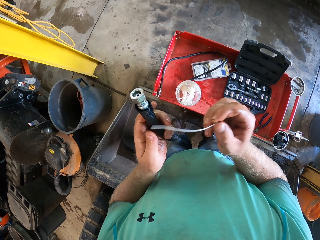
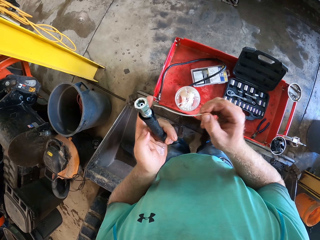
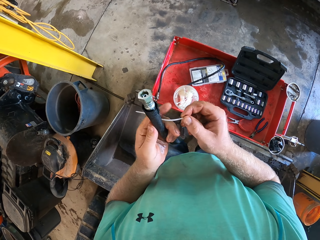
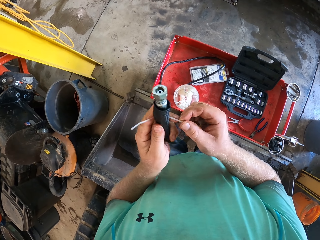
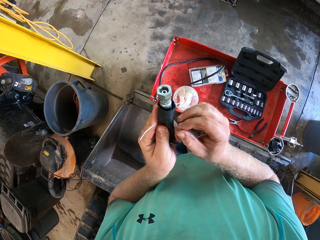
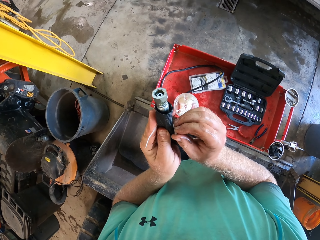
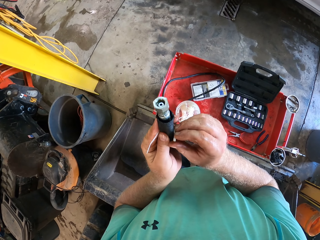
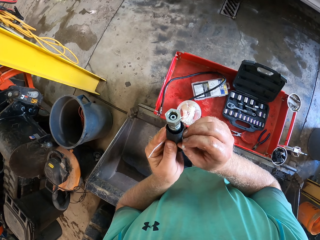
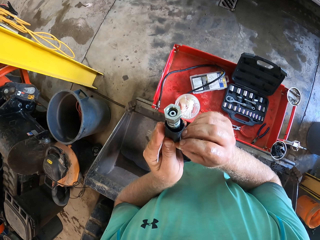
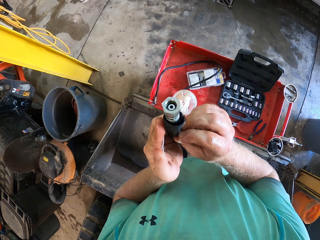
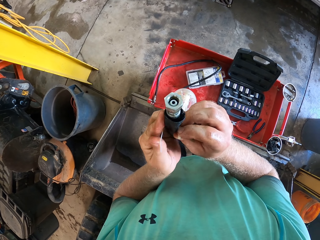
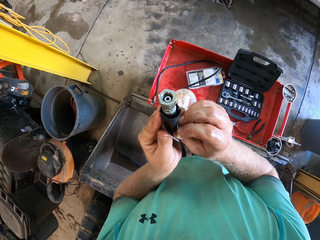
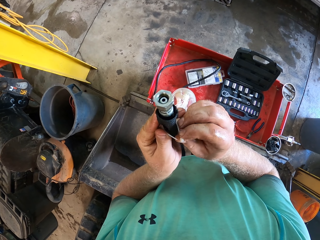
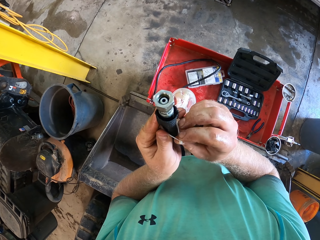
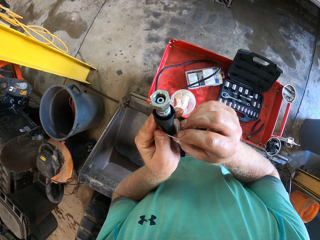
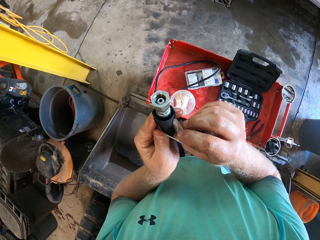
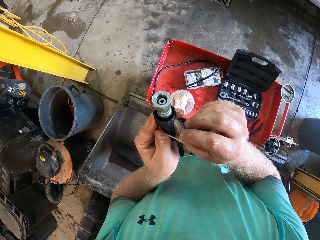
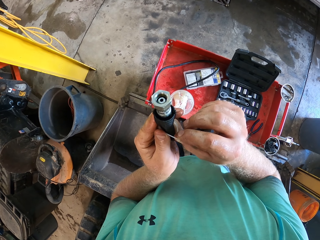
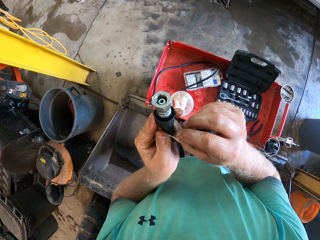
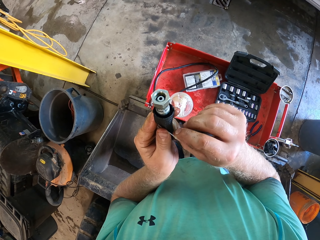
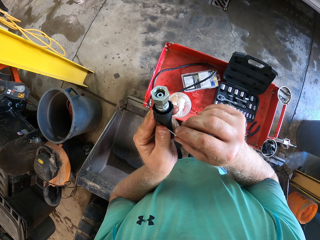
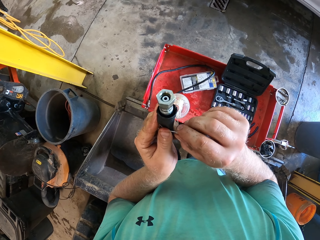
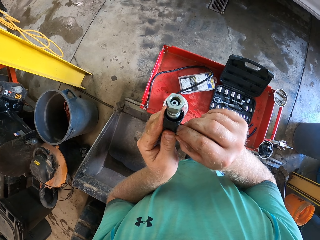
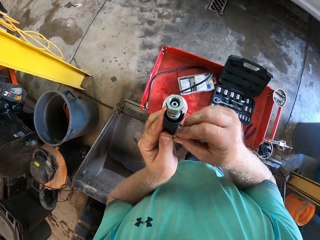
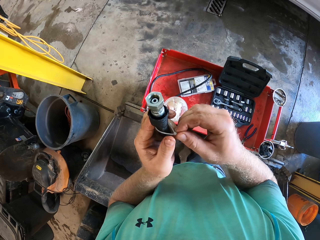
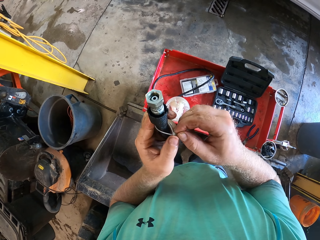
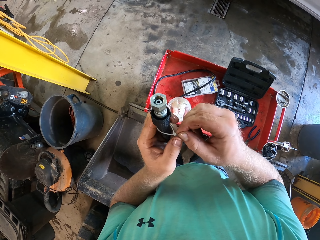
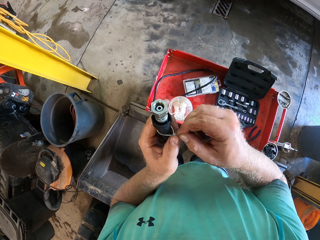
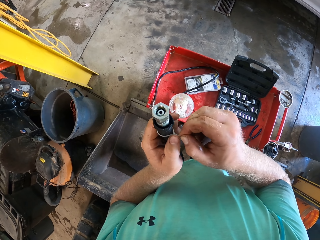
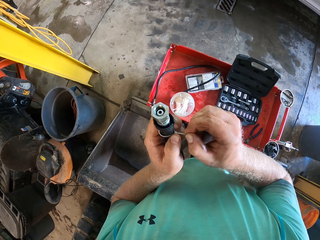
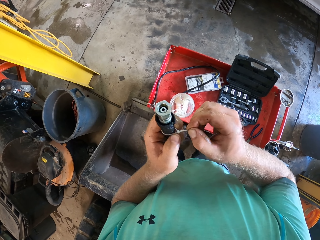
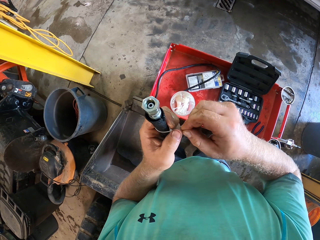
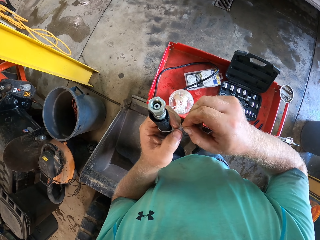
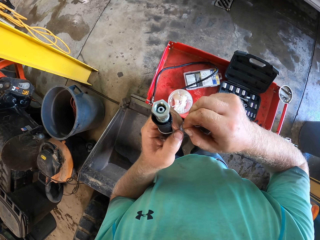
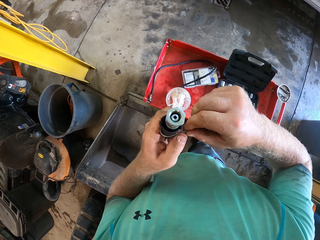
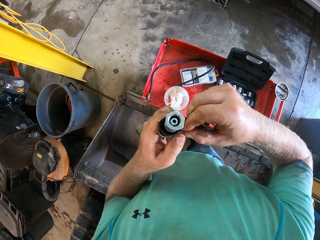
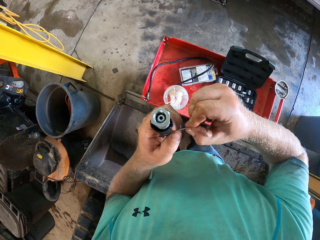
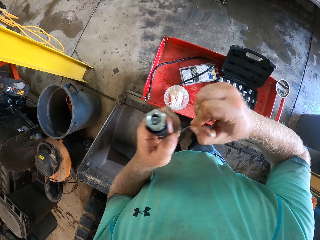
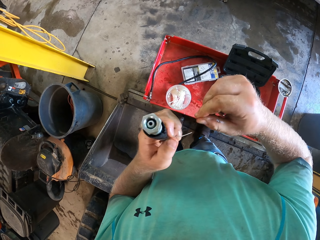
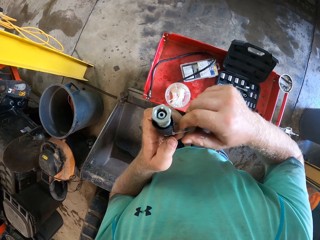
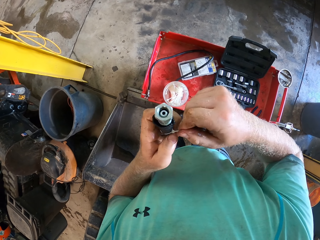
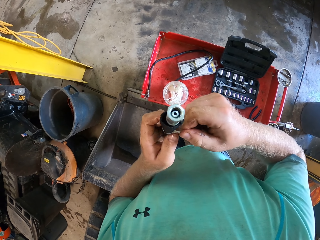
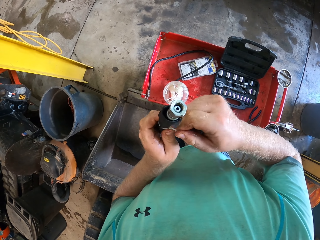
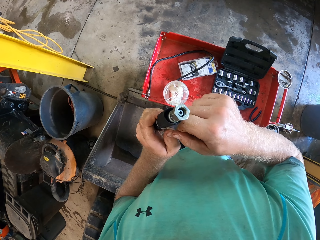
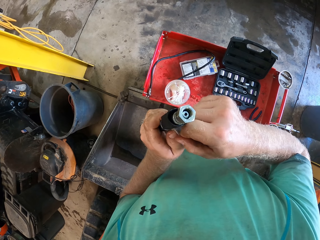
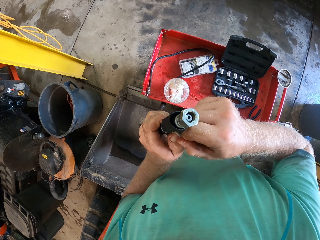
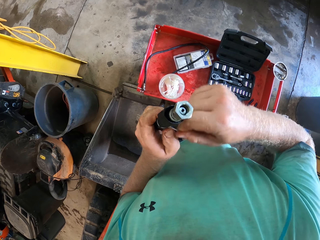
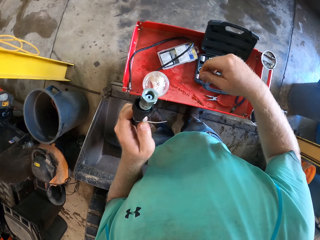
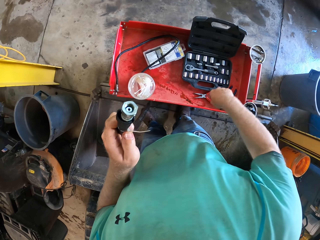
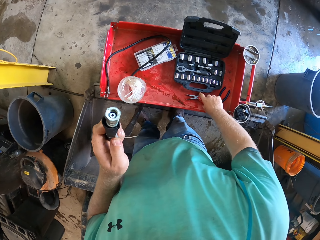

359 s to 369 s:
The camera wearer ties the tube with the zip tie. He places the hose clip on the cloth on the hose with both hands. He fixes the hose clip on the hose in the cloth with both hands.

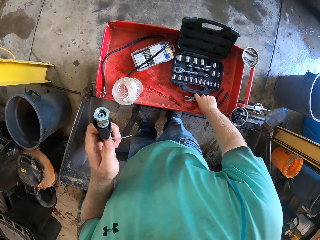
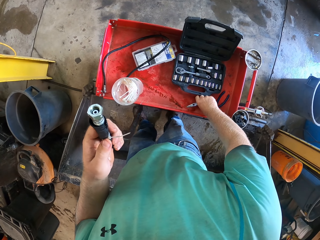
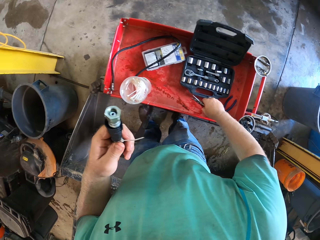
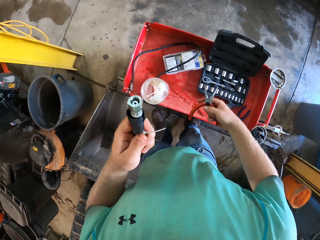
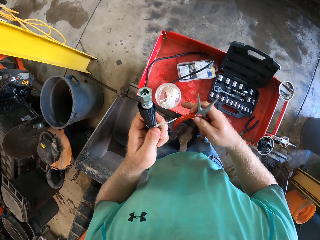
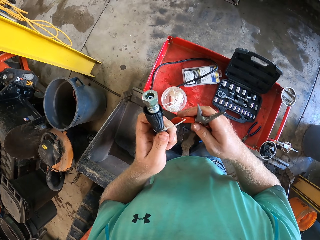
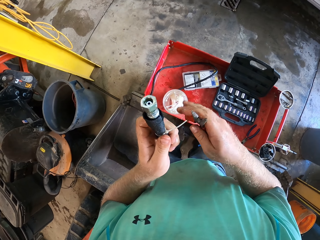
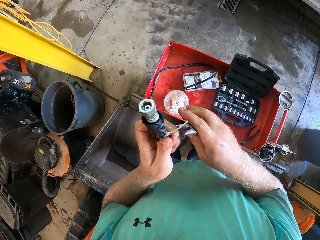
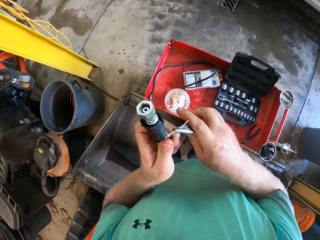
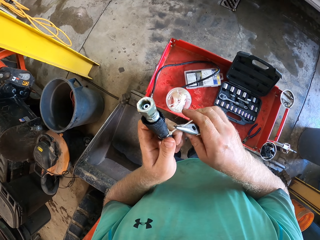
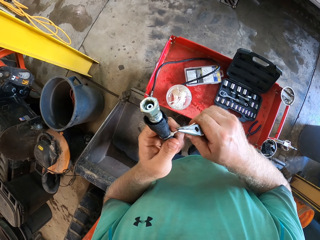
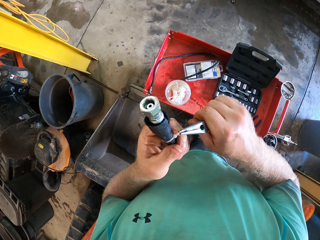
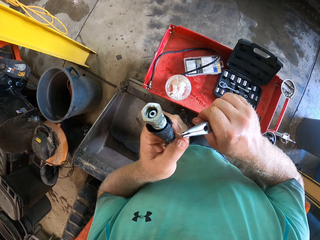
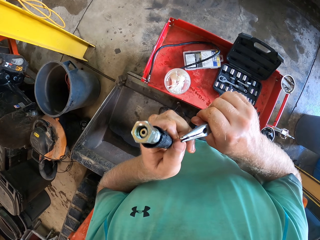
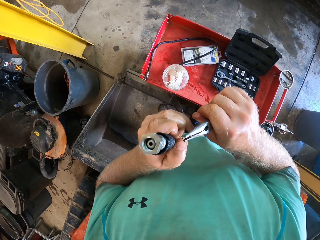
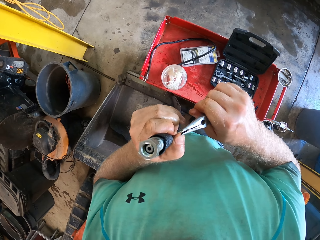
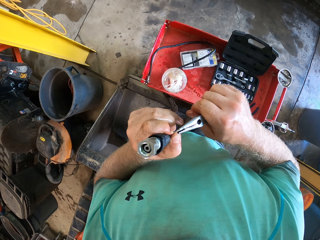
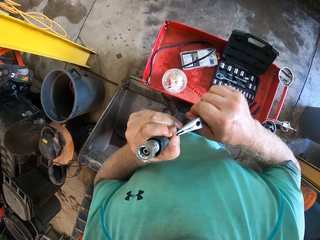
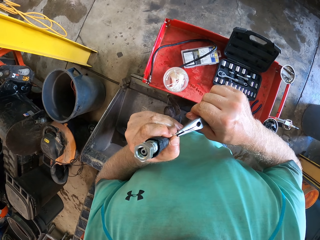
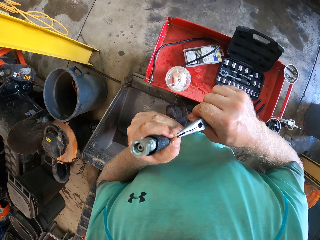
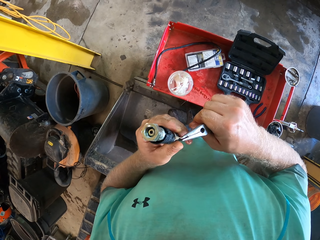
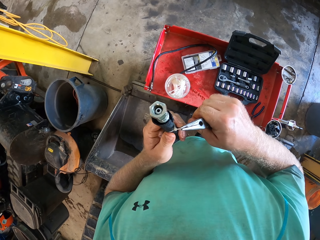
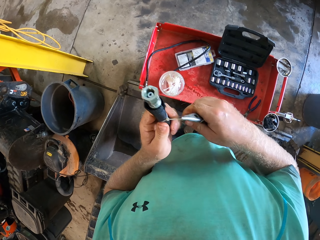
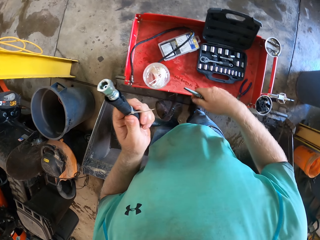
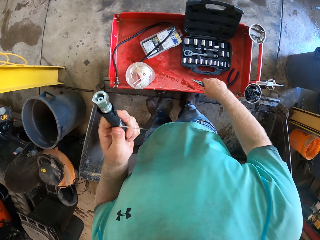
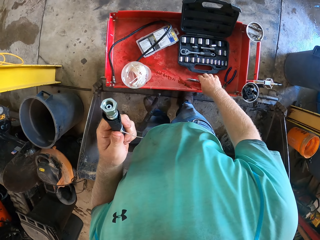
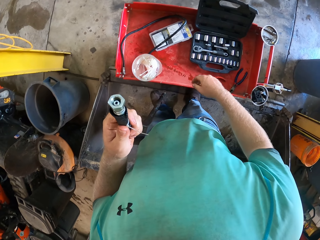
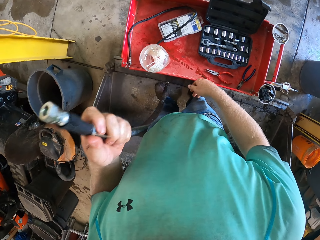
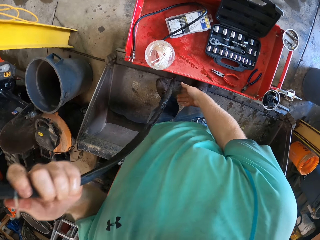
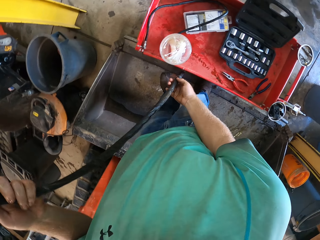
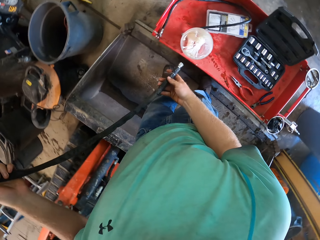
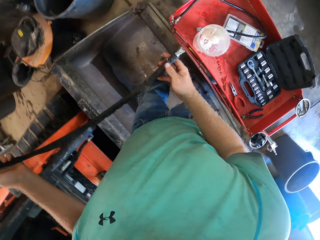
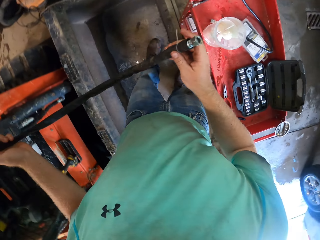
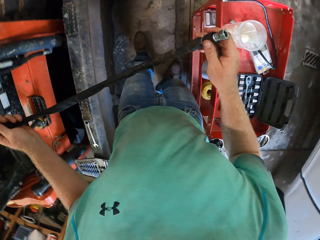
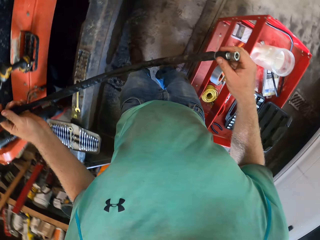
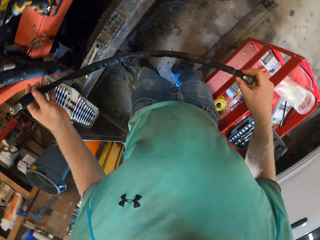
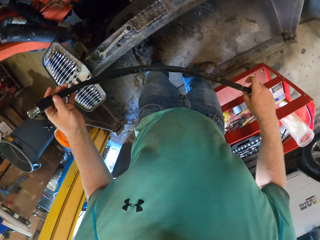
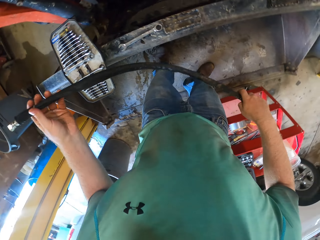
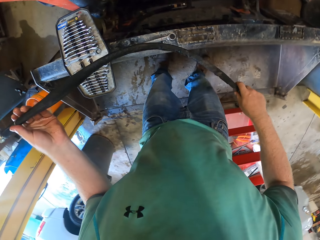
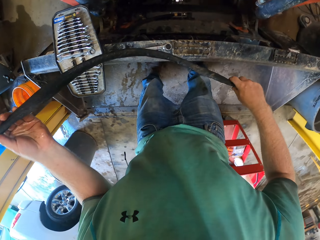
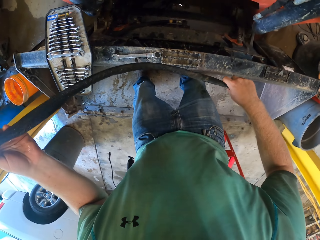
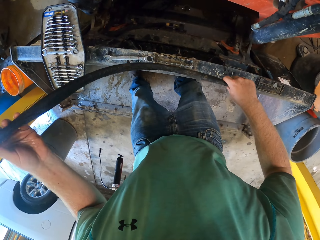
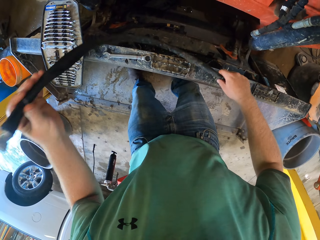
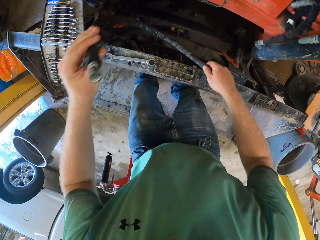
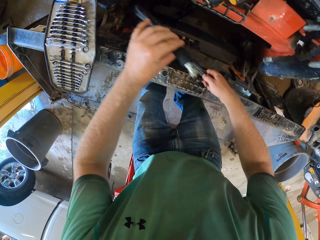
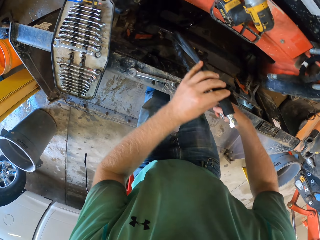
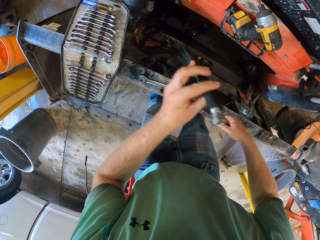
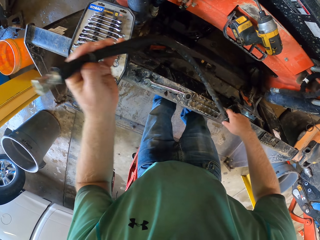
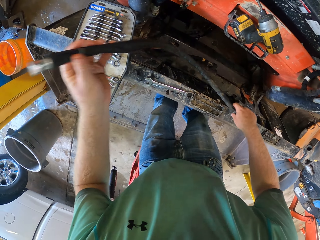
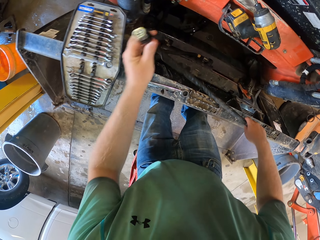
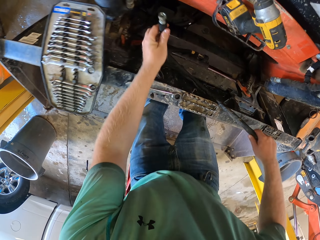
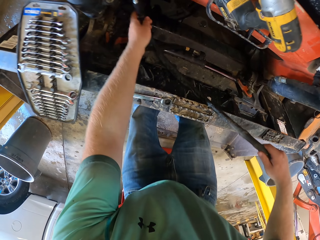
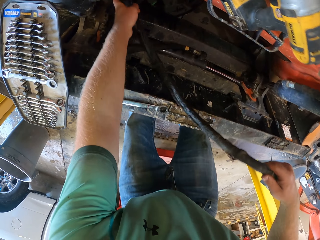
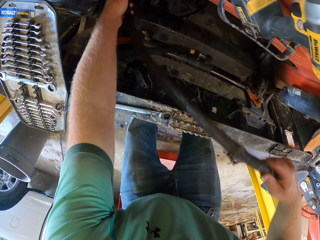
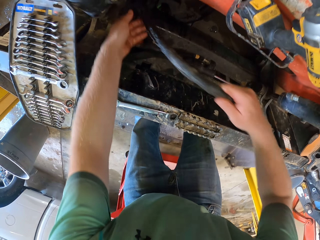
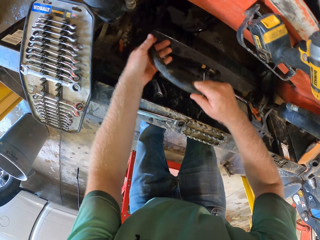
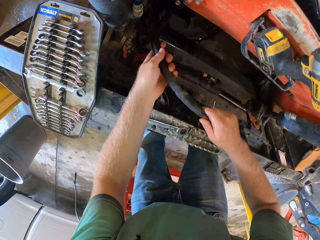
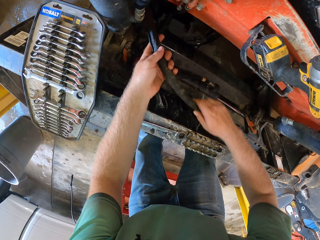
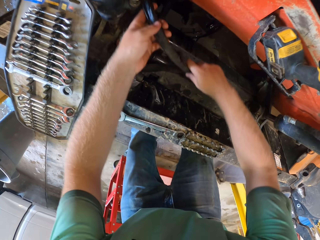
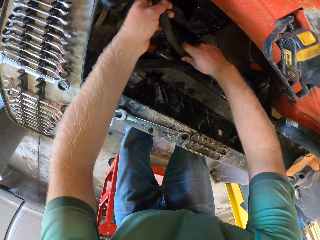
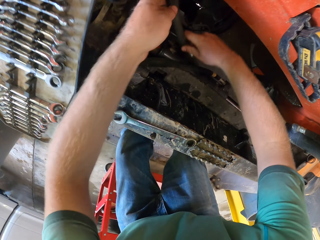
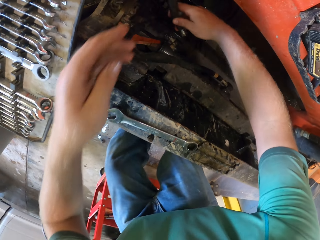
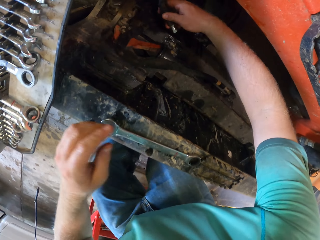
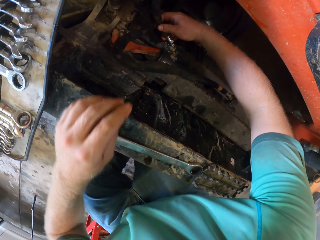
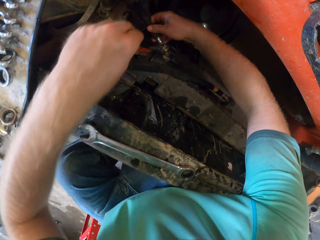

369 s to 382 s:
The camera wearer picks up the plier on the shelf with his right hand. He tightens the hose clip on the cloth on the hose with the plier in his right hand. He drops the plier on the shelf with his right hand. He holds the hose in the cloth with his right hand. He puts the hose inside a truck with his left hand.
